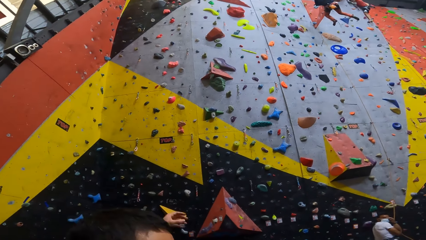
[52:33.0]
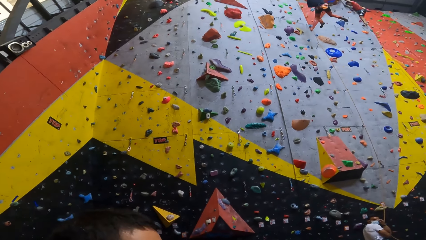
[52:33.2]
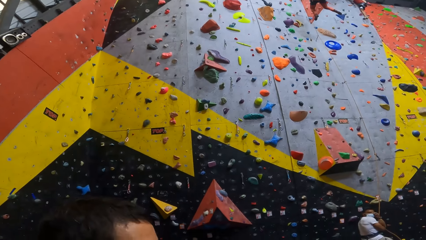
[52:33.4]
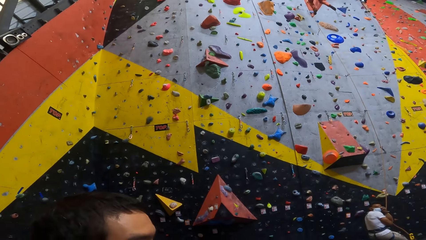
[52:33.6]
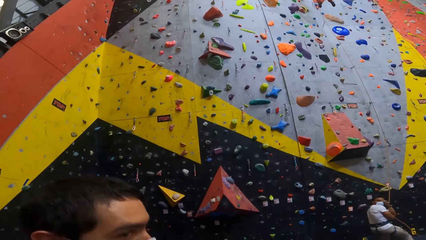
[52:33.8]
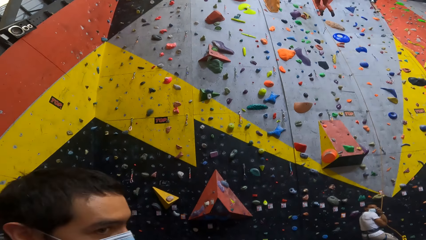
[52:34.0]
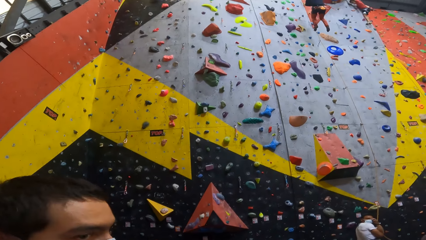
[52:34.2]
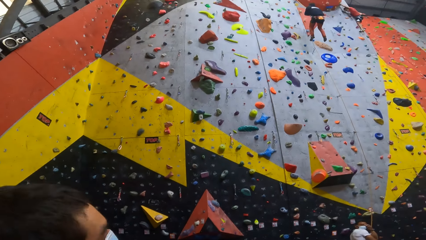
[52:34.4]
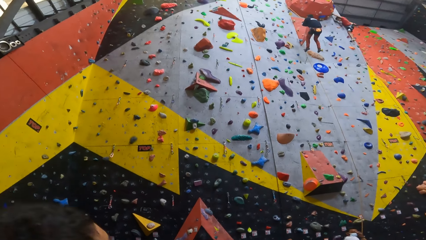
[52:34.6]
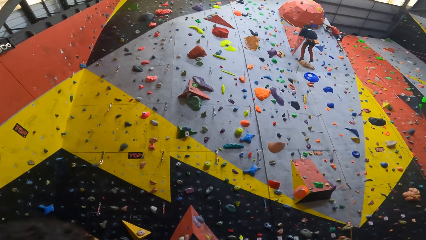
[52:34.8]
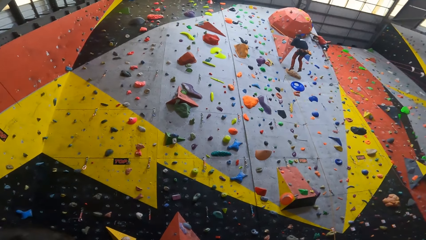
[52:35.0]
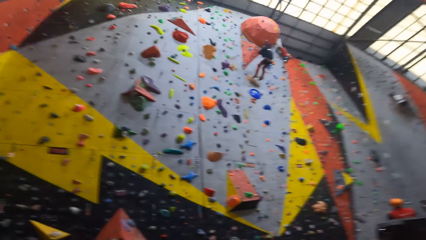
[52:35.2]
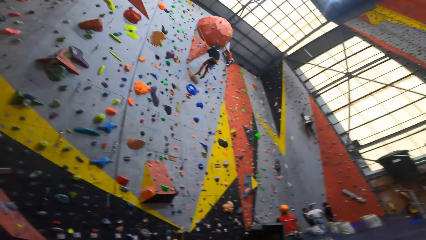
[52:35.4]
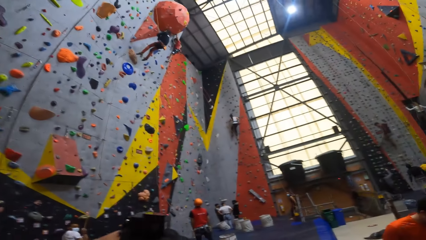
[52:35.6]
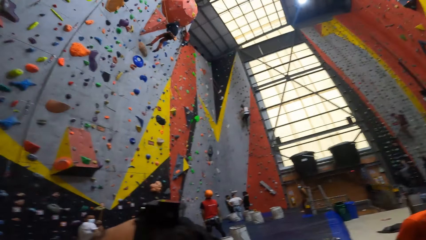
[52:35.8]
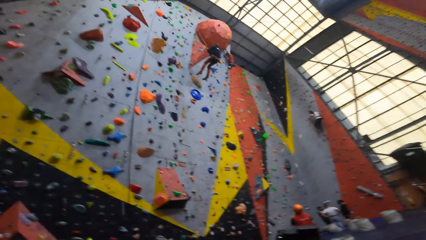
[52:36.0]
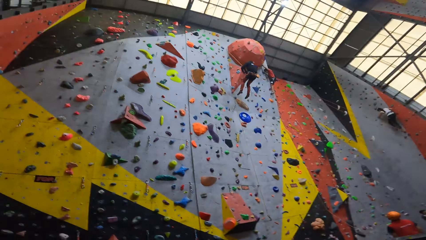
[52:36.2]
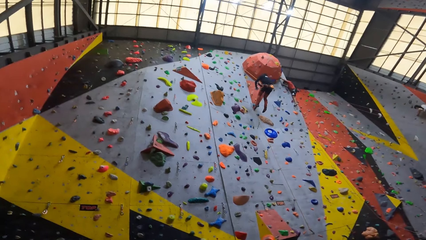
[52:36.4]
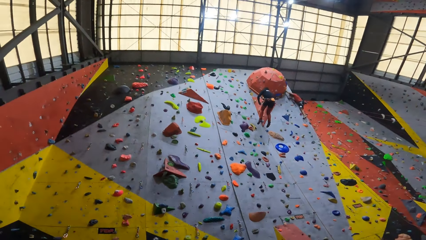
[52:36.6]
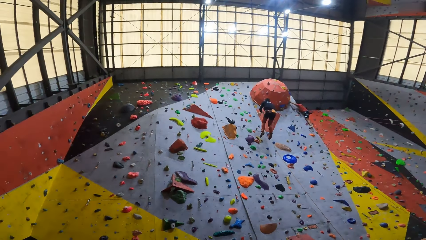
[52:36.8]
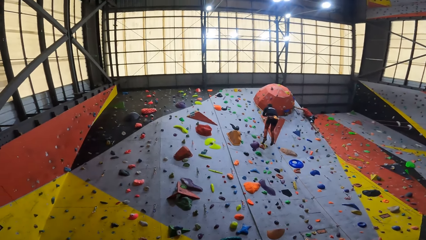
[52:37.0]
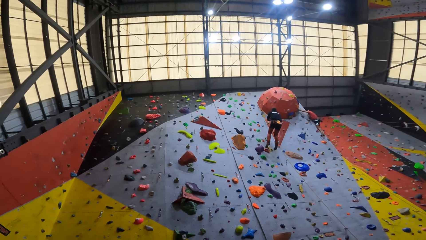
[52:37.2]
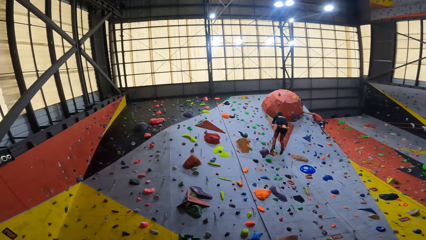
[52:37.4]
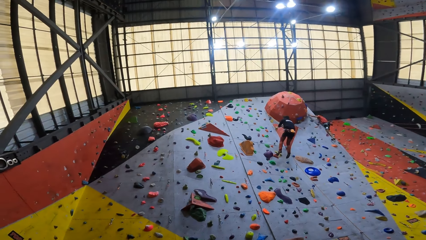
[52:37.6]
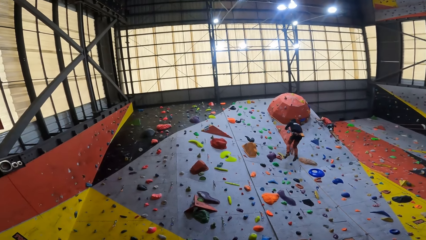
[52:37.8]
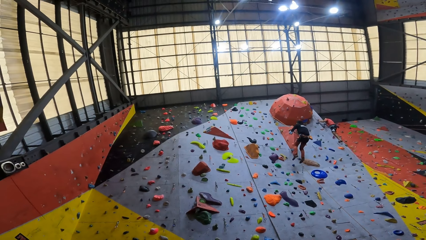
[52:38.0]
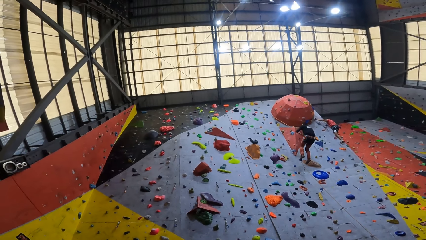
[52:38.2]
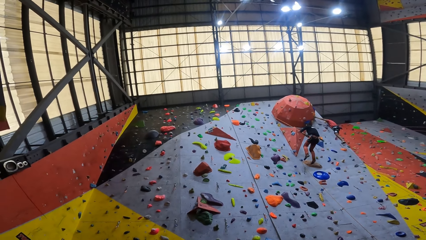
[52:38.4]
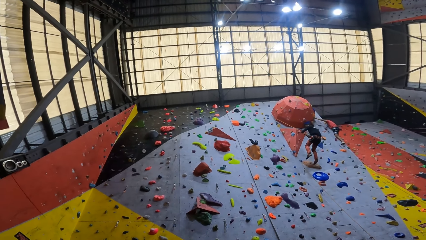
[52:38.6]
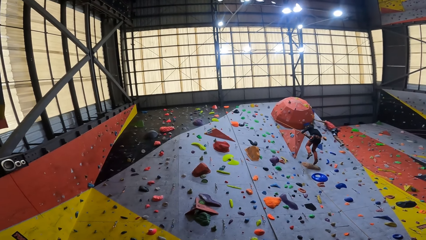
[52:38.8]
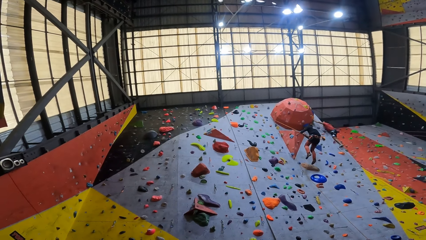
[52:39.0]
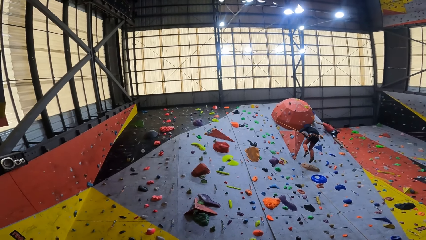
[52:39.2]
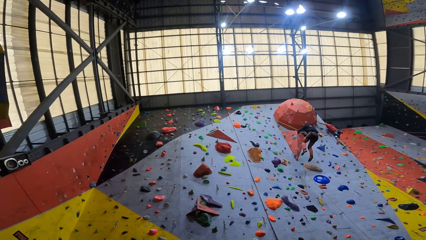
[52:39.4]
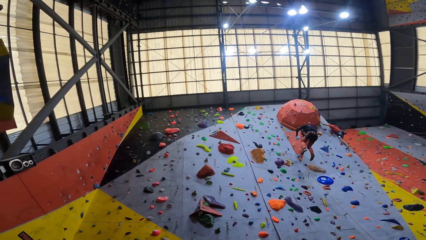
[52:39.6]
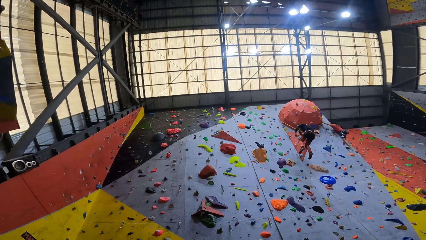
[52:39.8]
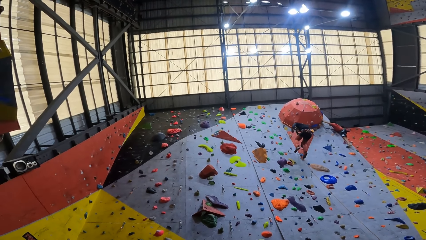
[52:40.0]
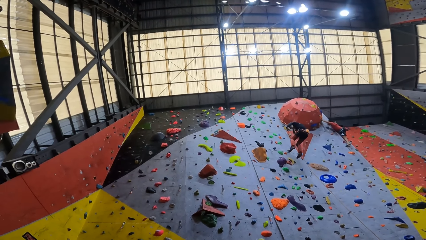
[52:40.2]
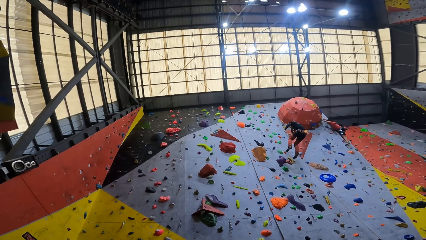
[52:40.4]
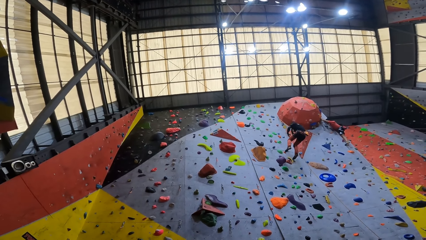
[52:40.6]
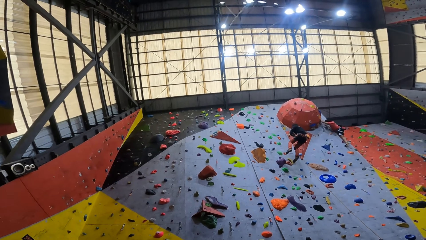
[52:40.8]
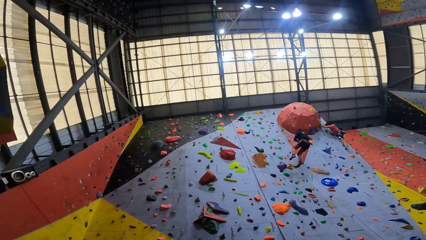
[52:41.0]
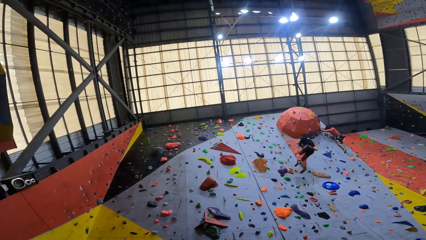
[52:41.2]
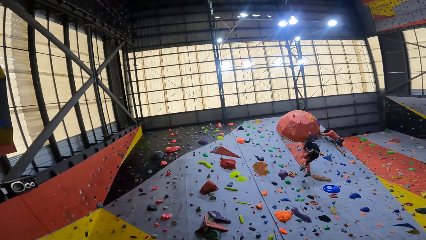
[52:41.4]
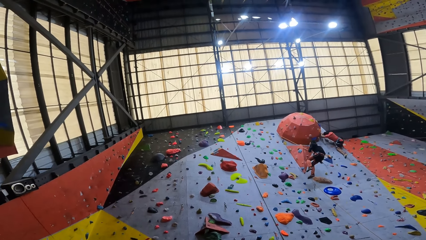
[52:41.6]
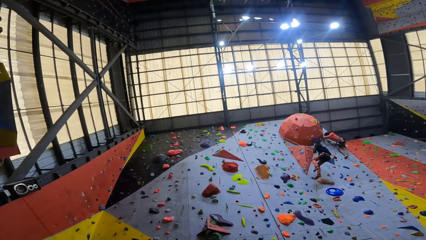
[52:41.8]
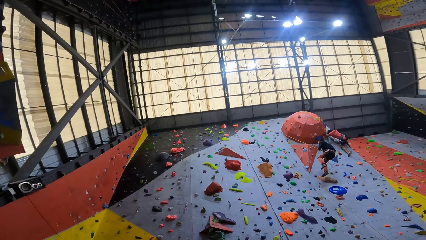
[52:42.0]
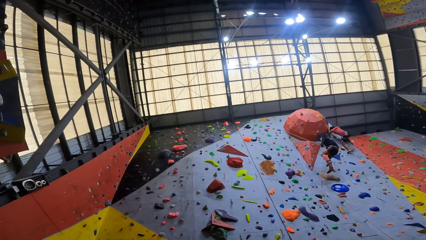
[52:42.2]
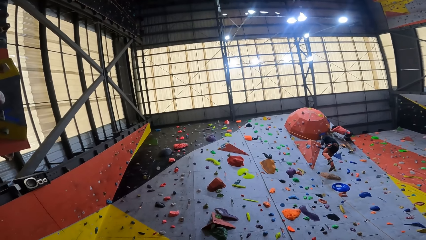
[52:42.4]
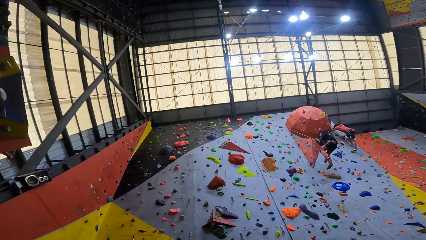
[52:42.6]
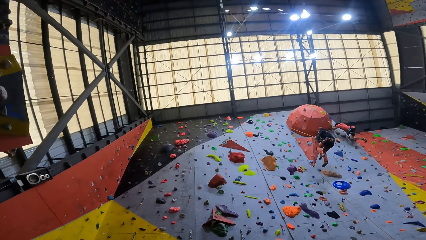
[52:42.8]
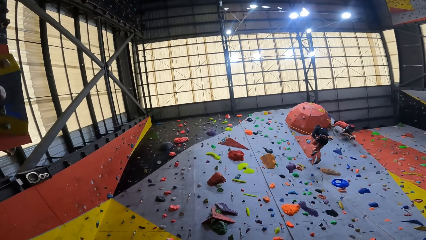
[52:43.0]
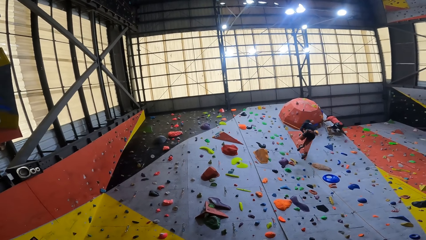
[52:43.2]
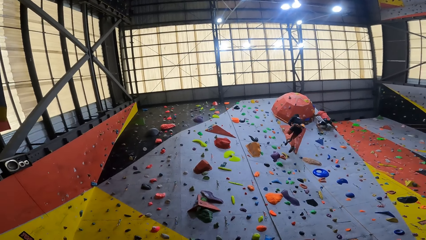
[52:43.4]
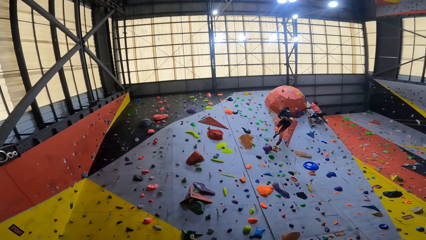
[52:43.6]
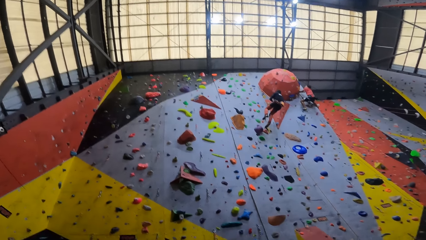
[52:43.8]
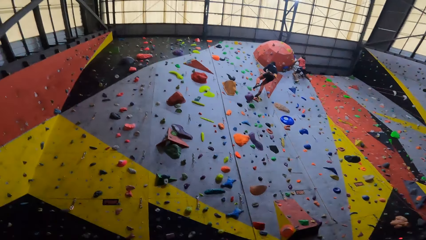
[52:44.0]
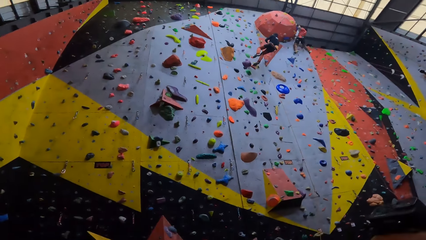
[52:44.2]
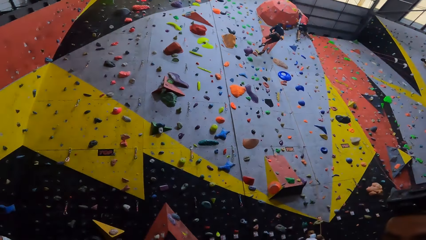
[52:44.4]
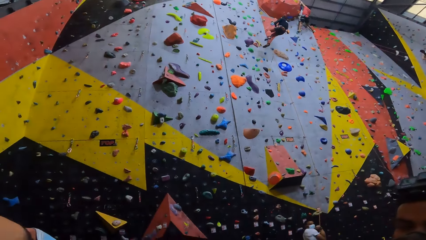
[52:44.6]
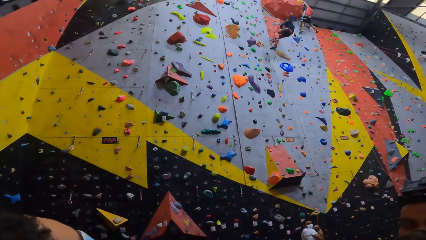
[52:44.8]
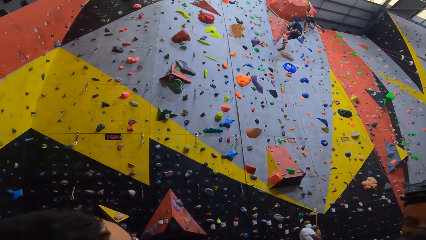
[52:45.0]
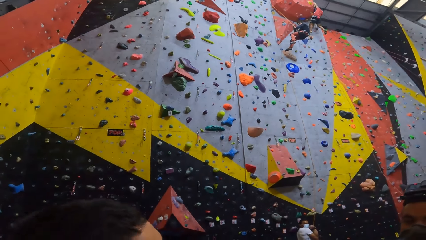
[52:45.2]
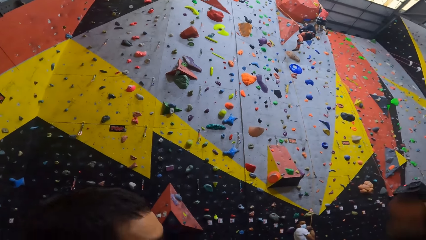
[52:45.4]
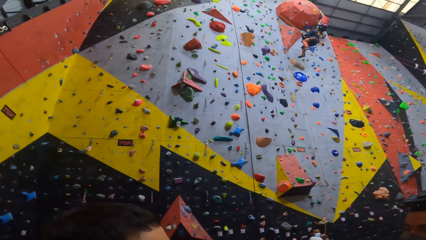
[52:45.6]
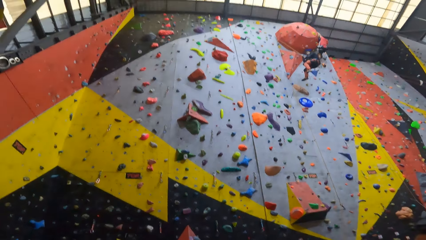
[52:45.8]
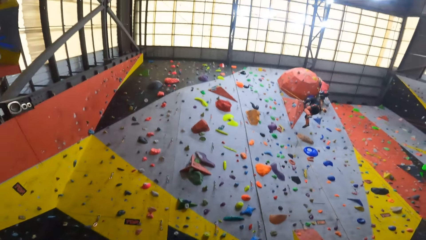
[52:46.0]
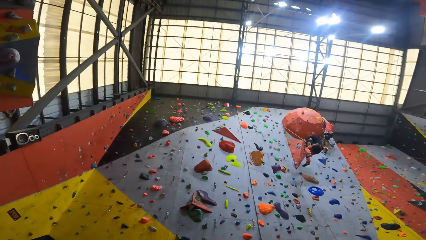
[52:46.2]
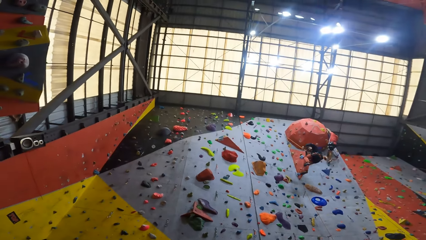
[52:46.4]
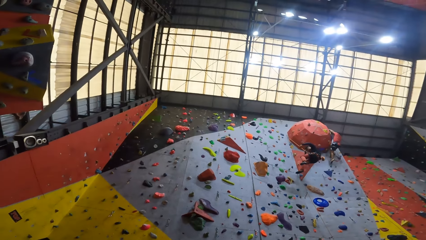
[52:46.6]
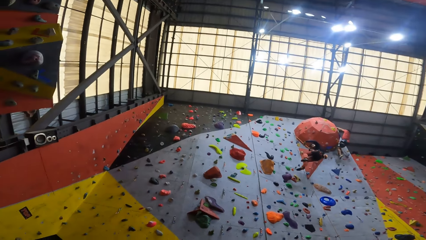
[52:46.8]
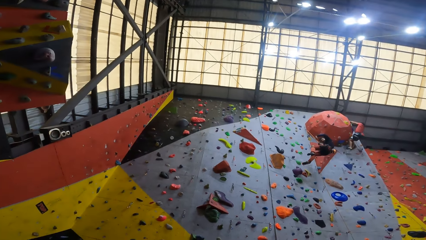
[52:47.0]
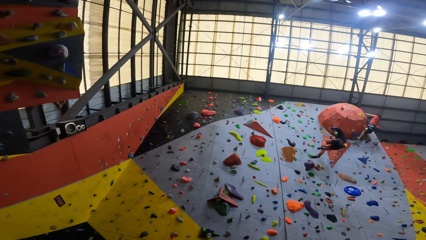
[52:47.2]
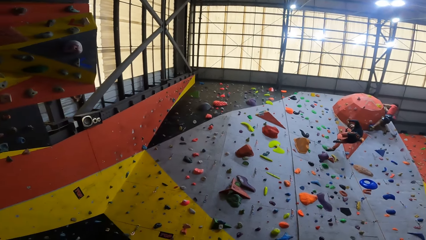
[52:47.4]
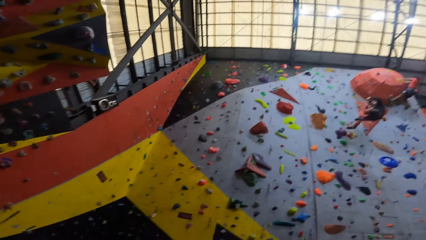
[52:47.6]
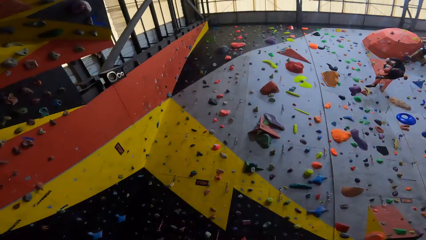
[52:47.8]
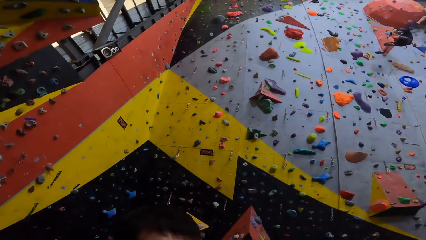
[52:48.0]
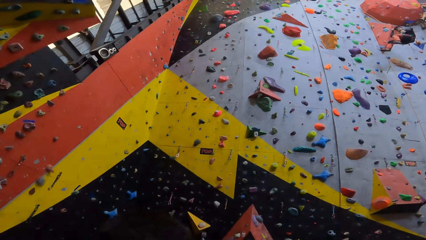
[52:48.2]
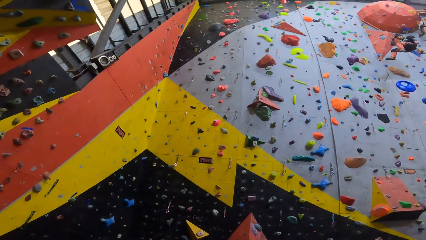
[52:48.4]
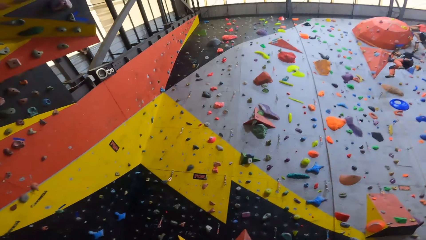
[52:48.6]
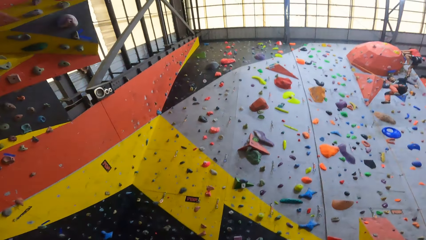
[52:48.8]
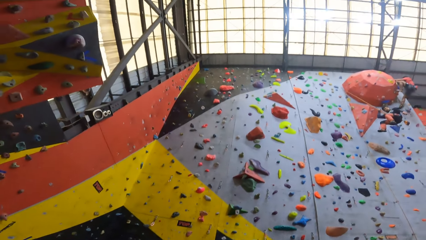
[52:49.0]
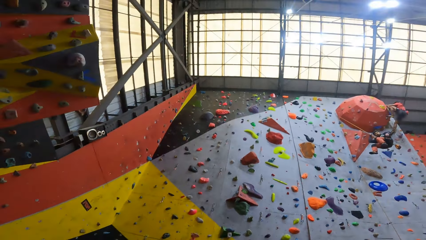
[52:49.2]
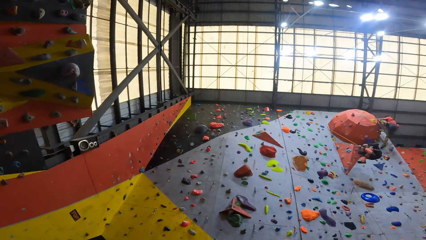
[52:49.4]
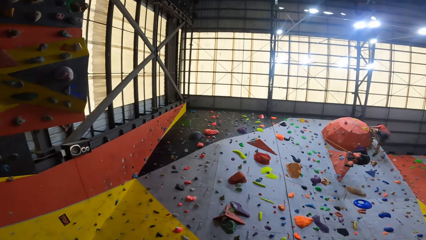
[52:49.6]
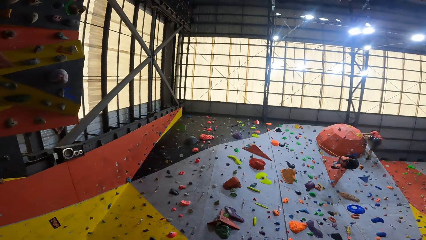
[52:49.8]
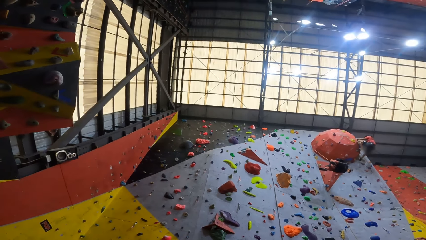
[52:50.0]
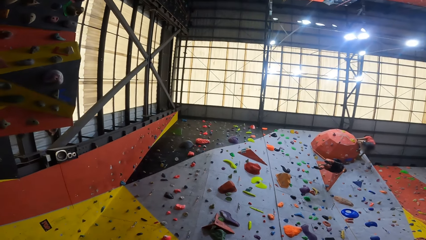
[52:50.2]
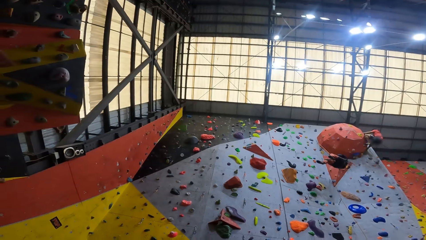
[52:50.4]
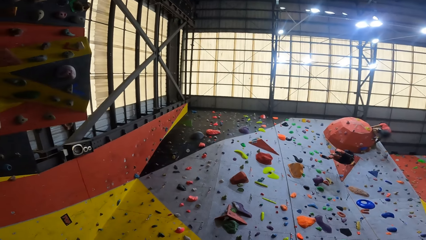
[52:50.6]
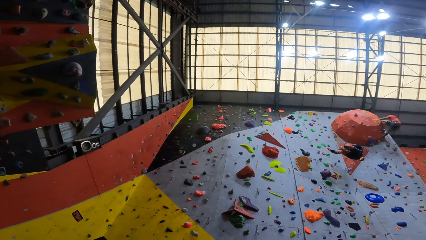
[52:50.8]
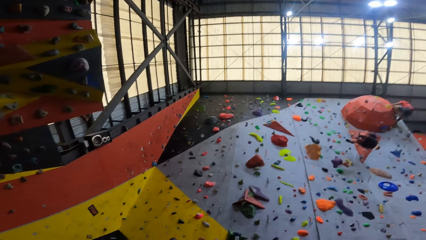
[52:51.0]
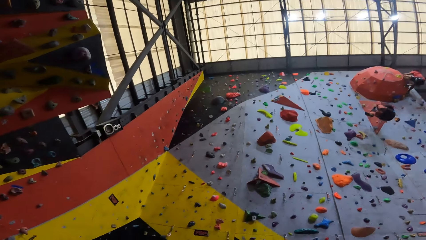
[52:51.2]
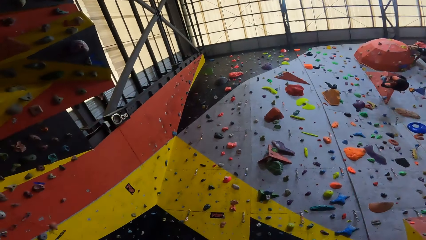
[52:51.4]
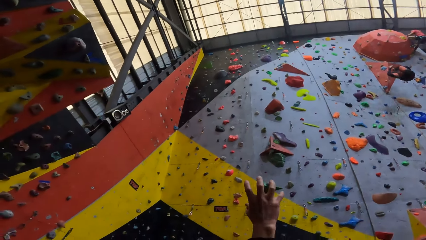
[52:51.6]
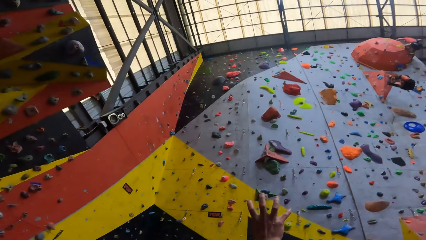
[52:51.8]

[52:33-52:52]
The camera wearer looks around. They look up the wall.
